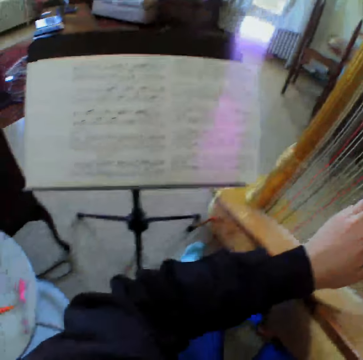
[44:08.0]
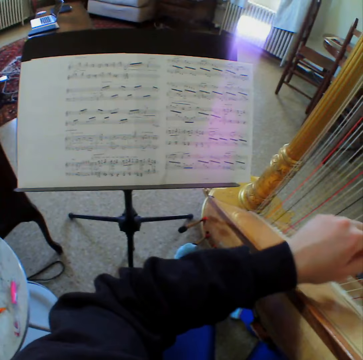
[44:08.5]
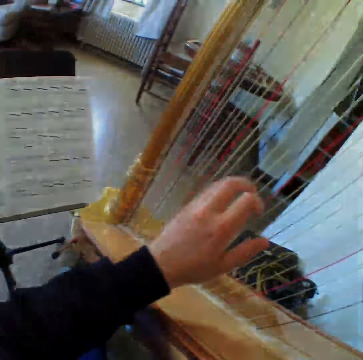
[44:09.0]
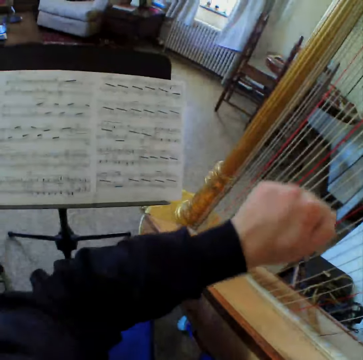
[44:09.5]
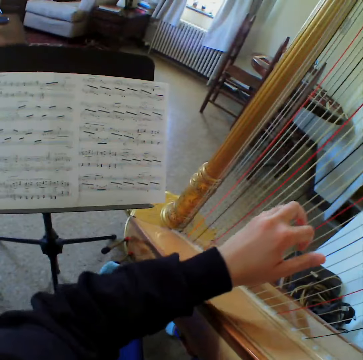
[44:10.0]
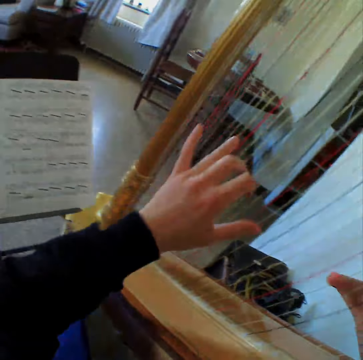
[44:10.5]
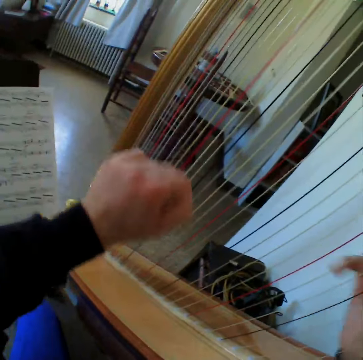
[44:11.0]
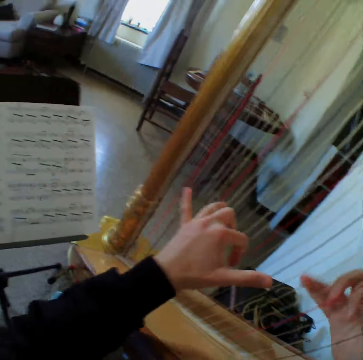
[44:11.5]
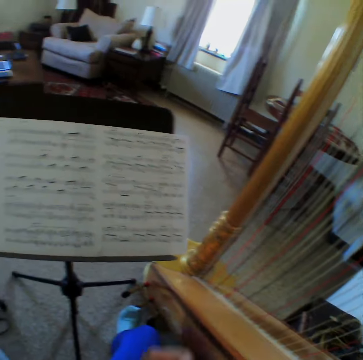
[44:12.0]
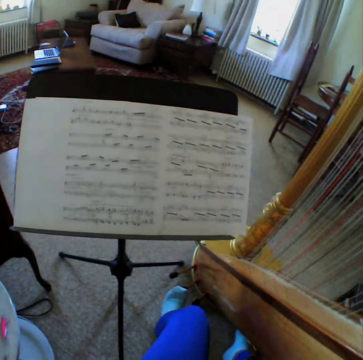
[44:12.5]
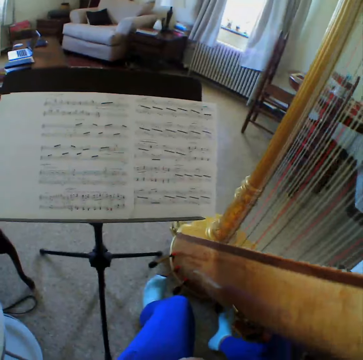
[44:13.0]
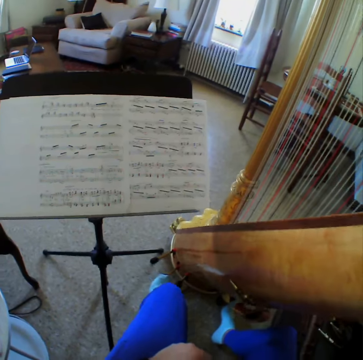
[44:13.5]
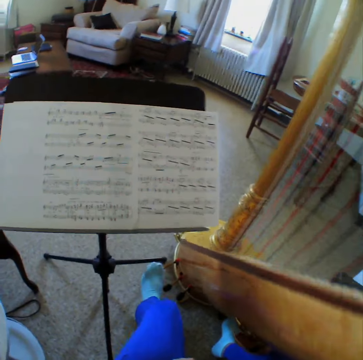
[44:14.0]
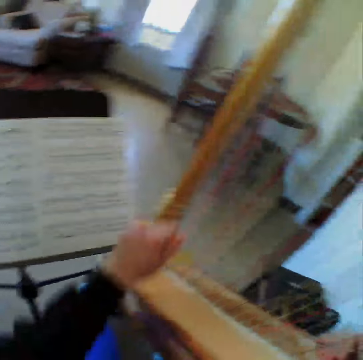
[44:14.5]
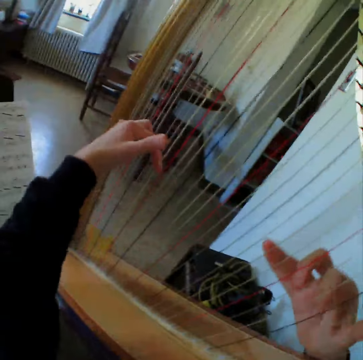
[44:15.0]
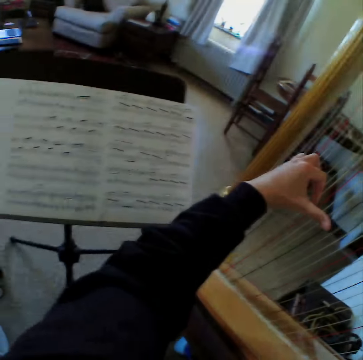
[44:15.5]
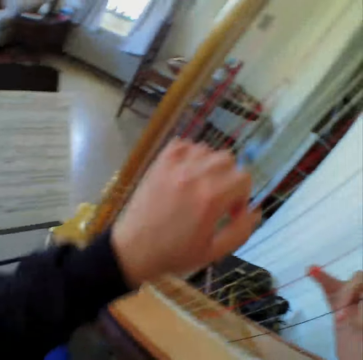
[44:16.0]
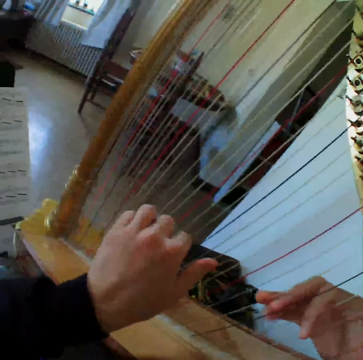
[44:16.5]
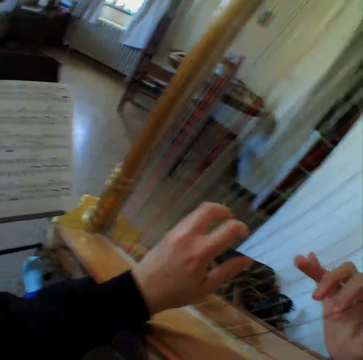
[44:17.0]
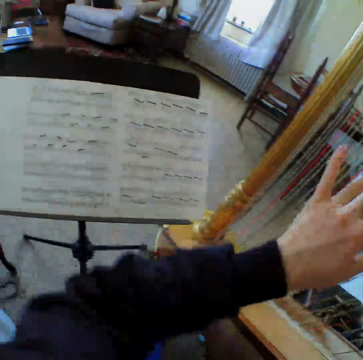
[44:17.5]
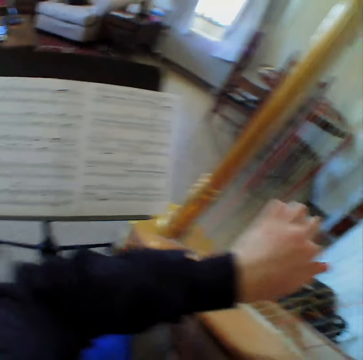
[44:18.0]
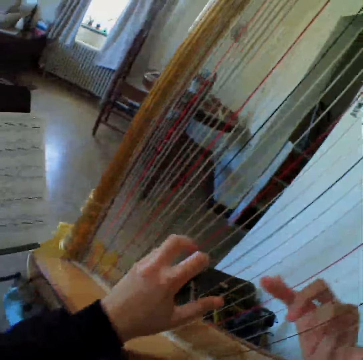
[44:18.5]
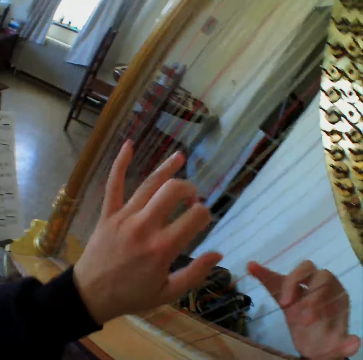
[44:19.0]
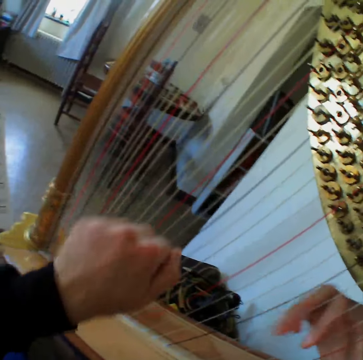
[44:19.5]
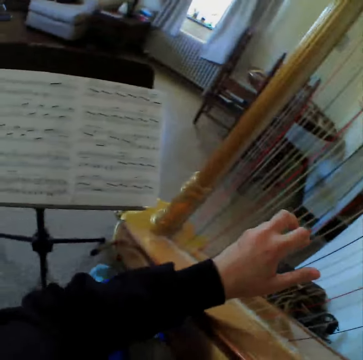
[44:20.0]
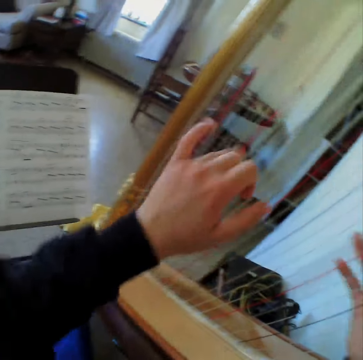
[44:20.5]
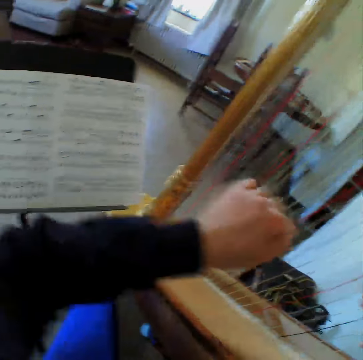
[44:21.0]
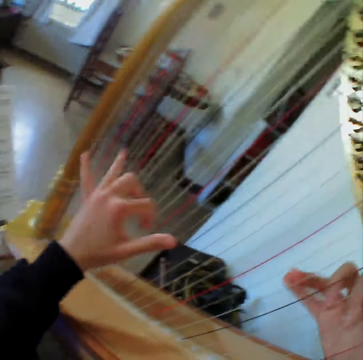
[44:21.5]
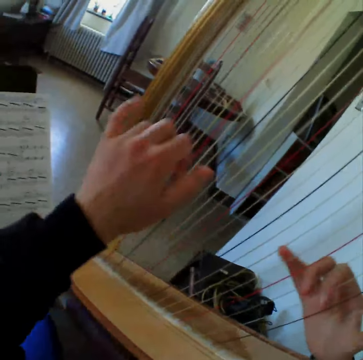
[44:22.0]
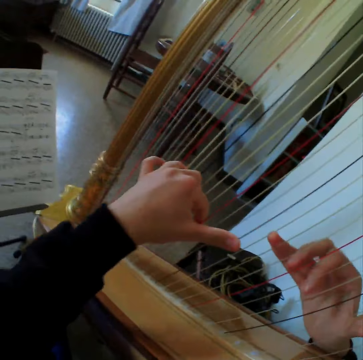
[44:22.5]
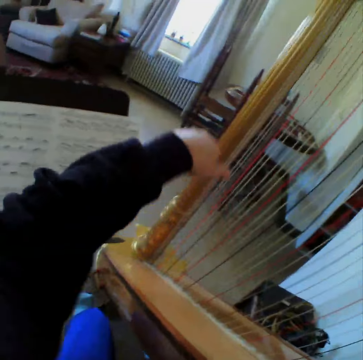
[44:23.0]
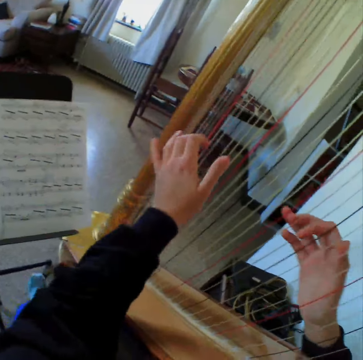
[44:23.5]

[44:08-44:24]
The camera wearer reads the music paper. They play the guitar. They read the music paper. They stop to play the harp. They start to play the harp or guitar again. They read the music paper. They play the guitar. They read the music paper. They play the guitar.

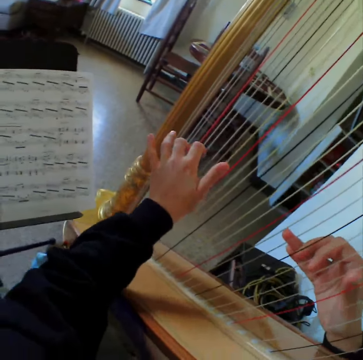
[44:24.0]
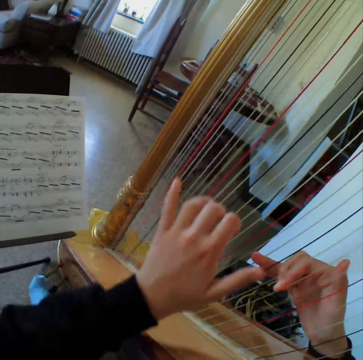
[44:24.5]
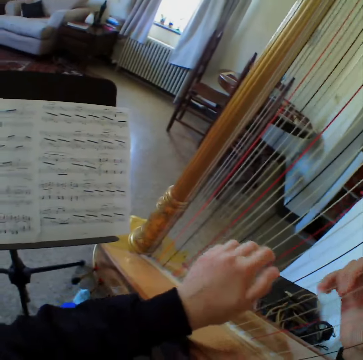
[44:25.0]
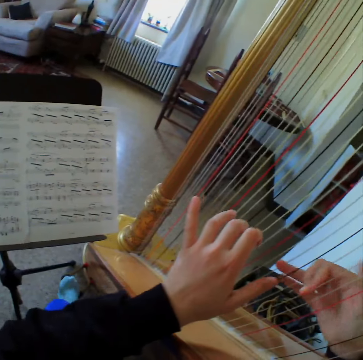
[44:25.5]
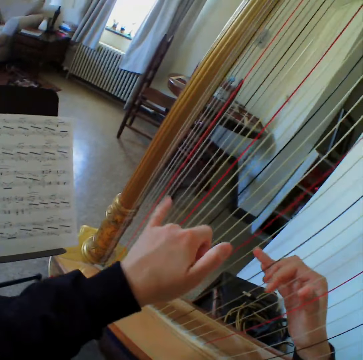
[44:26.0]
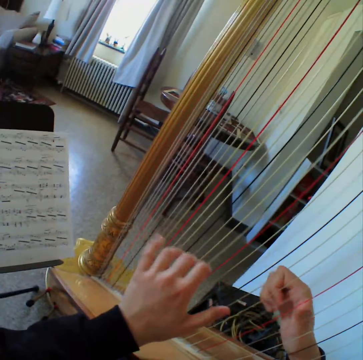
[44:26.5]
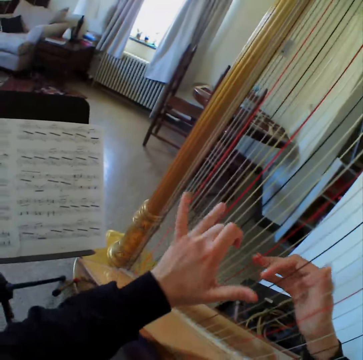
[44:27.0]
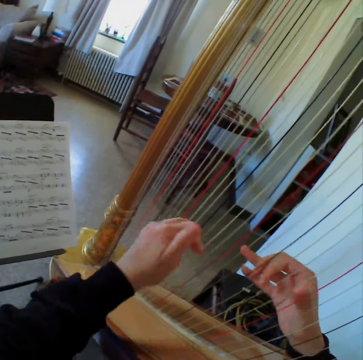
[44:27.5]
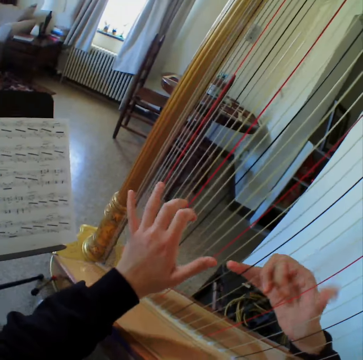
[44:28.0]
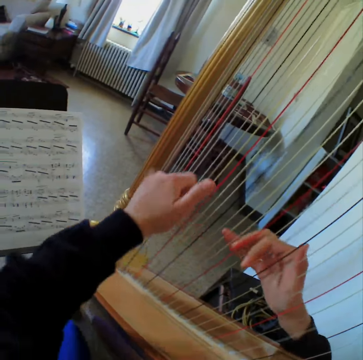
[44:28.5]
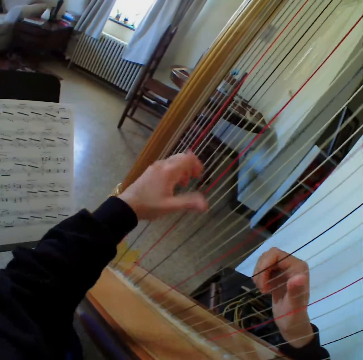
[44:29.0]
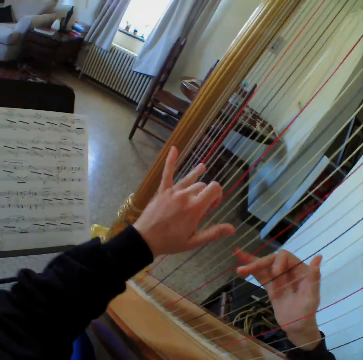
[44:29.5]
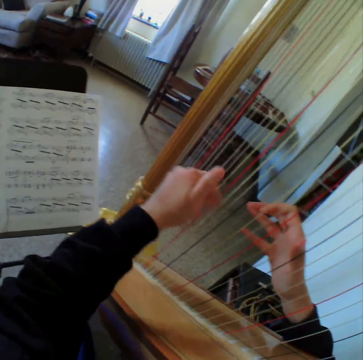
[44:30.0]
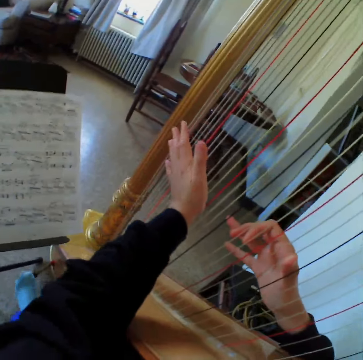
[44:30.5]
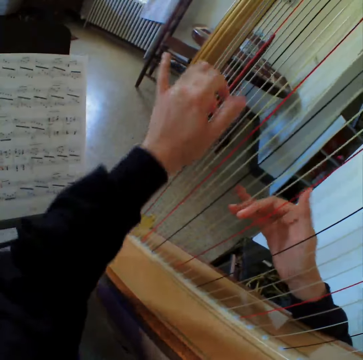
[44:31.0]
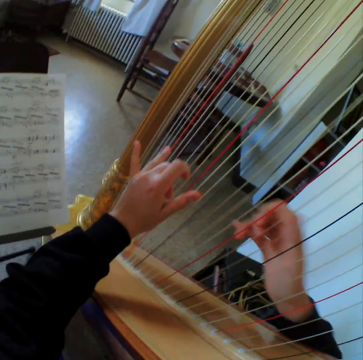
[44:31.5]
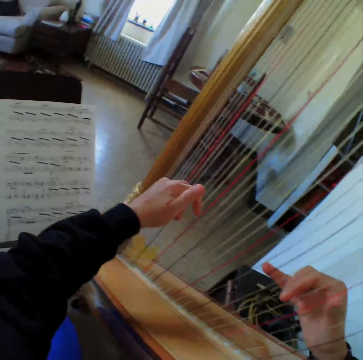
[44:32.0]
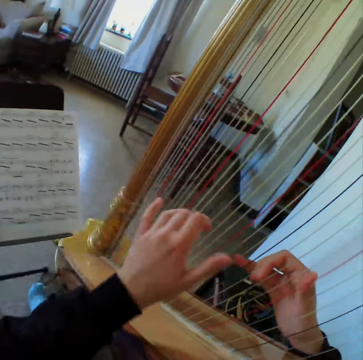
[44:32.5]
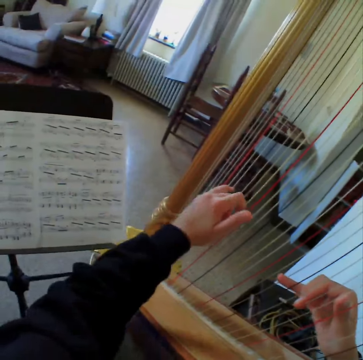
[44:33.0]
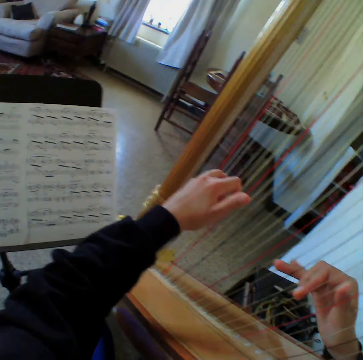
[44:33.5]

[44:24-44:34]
The camera wearer reads the music paper. They play the guitar. They read the music paper. They play the guitar.

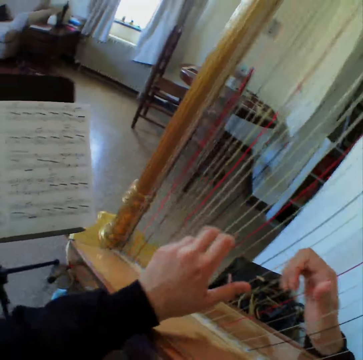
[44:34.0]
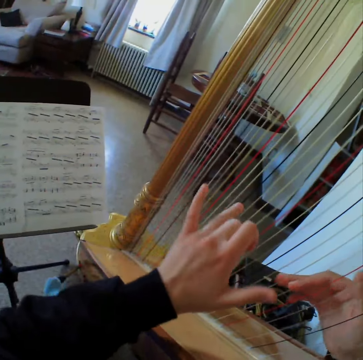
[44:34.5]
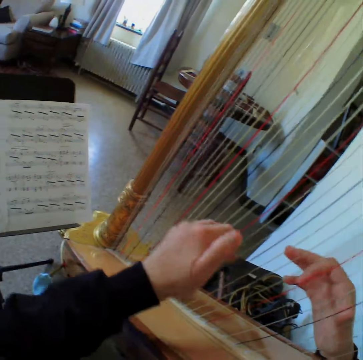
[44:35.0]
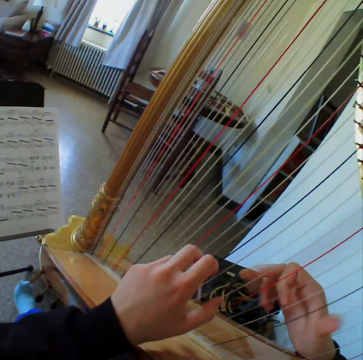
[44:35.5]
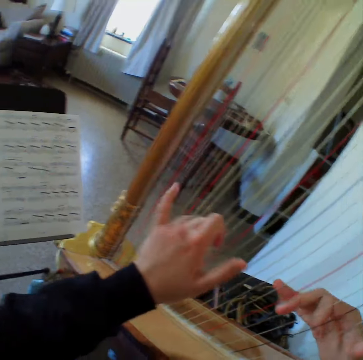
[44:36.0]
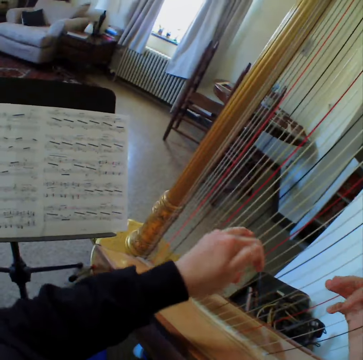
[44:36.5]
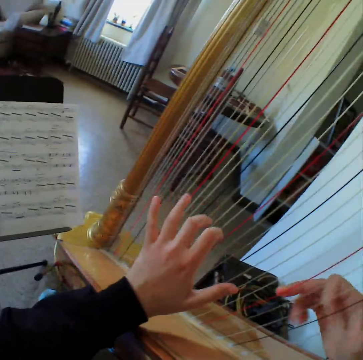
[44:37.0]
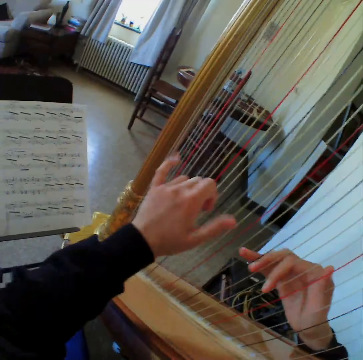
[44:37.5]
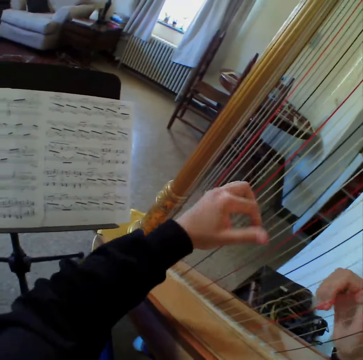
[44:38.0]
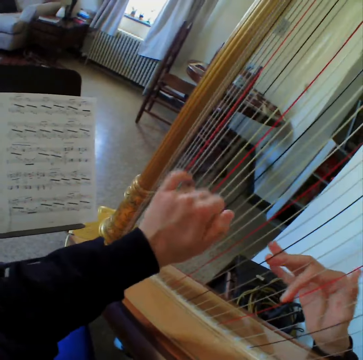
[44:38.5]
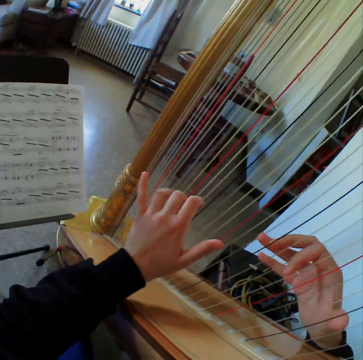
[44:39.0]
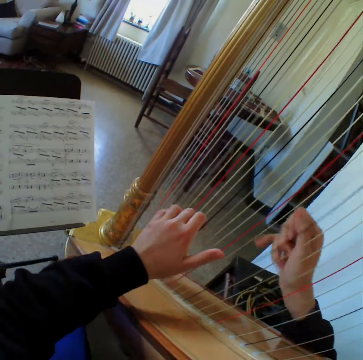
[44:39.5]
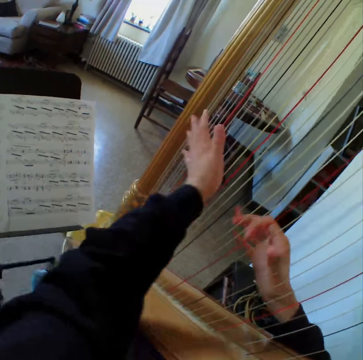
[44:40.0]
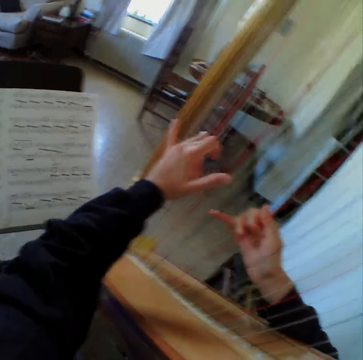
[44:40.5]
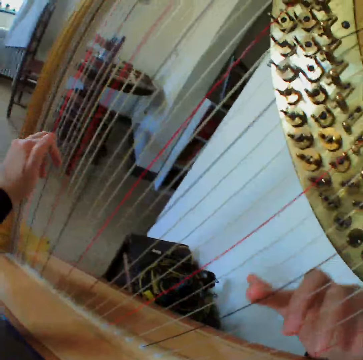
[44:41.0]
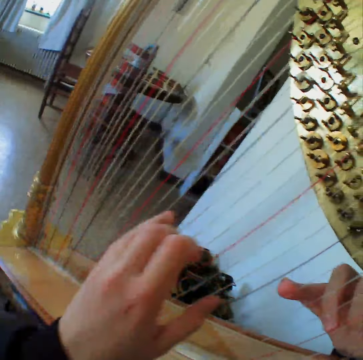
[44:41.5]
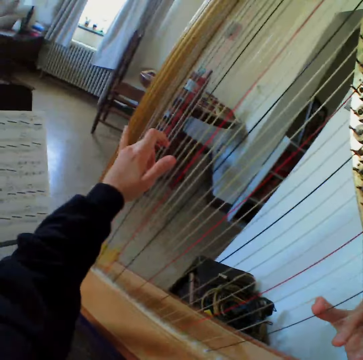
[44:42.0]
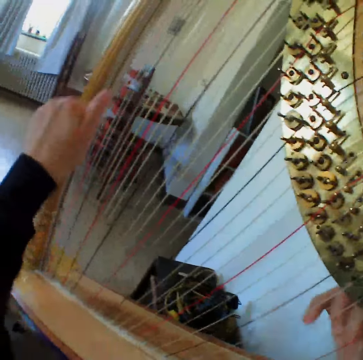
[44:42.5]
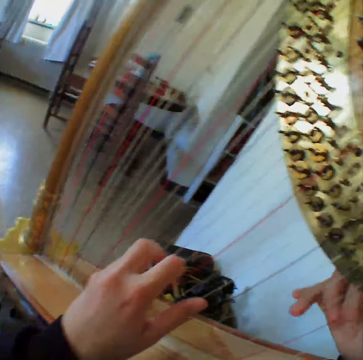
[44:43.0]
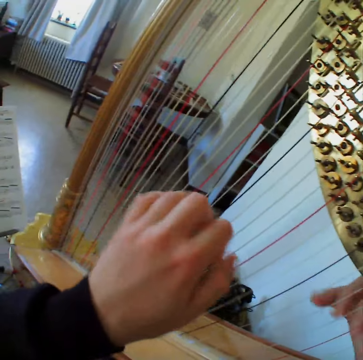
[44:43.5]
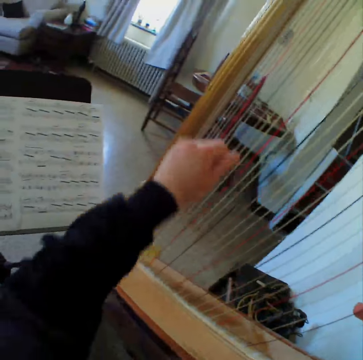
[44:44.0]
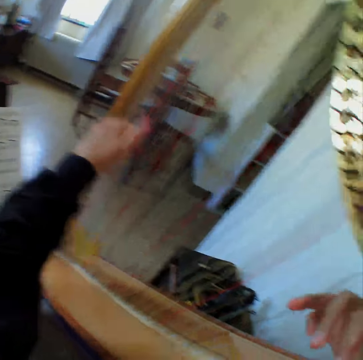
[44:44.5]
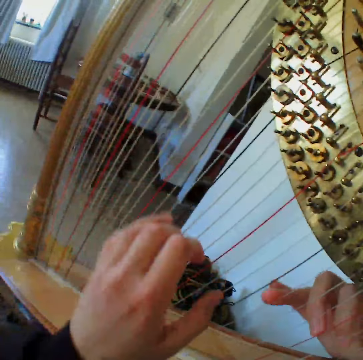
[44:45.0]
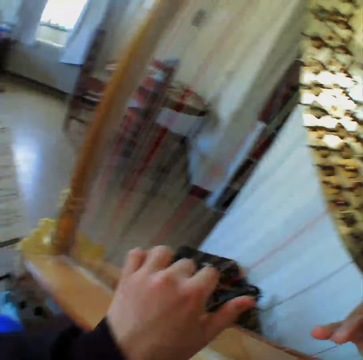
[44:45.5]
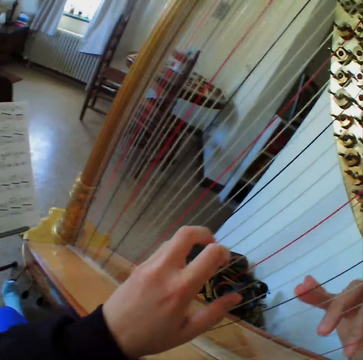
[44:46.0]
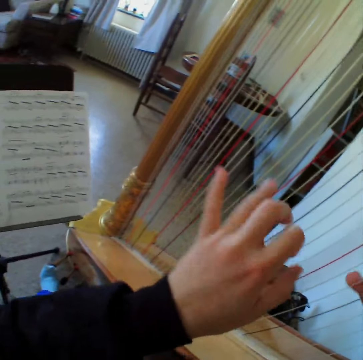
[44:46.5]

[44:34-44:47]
The camera wearer reads the music paper. They play the guitar. They read the music paper. They play the guitar.
